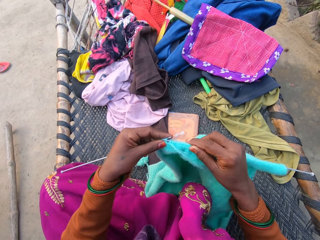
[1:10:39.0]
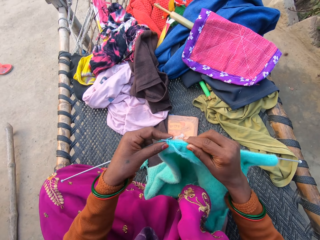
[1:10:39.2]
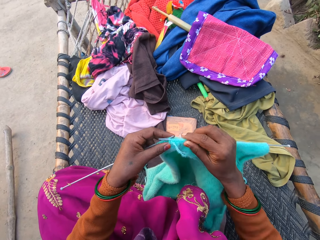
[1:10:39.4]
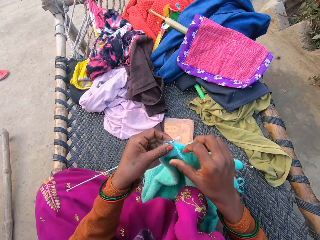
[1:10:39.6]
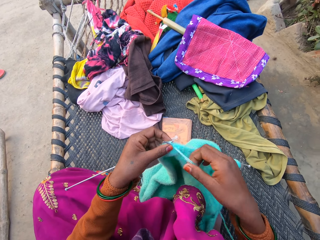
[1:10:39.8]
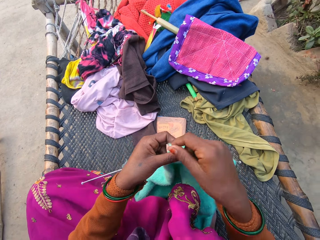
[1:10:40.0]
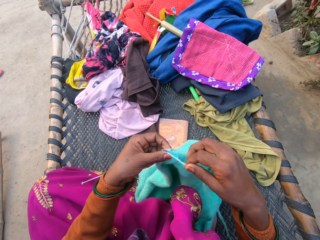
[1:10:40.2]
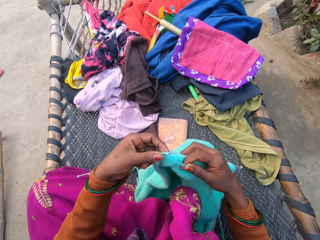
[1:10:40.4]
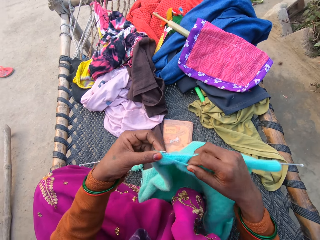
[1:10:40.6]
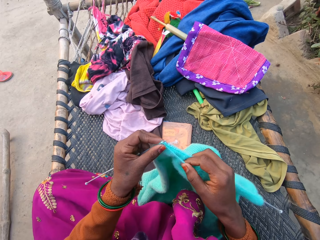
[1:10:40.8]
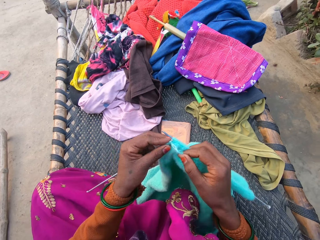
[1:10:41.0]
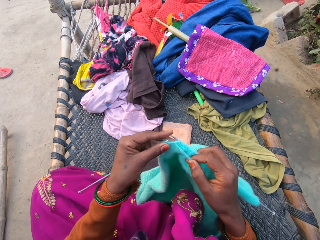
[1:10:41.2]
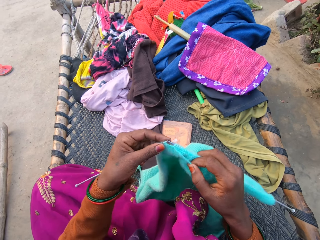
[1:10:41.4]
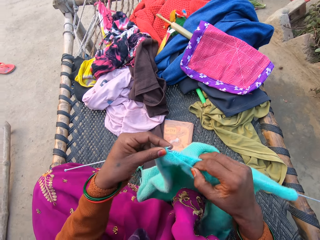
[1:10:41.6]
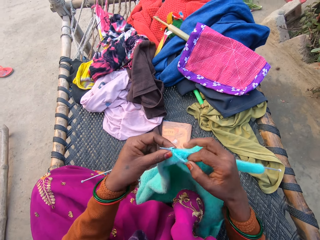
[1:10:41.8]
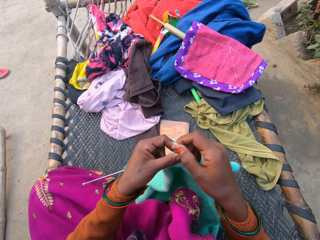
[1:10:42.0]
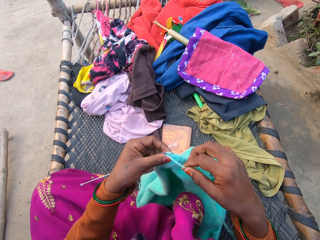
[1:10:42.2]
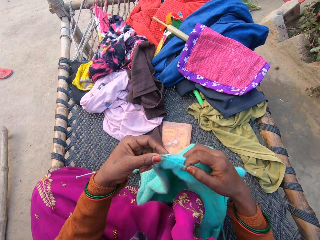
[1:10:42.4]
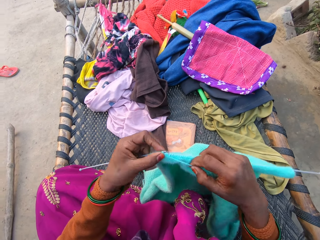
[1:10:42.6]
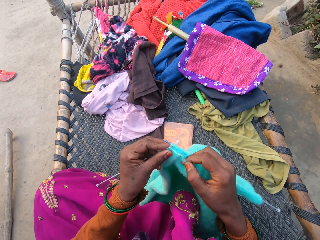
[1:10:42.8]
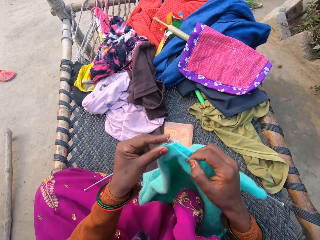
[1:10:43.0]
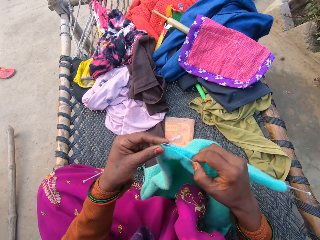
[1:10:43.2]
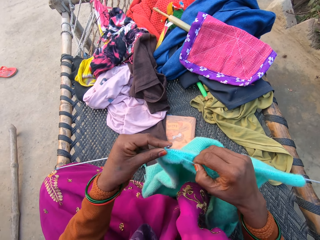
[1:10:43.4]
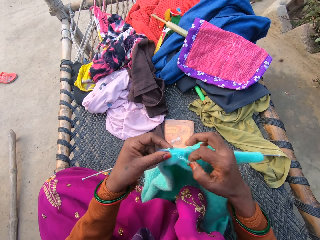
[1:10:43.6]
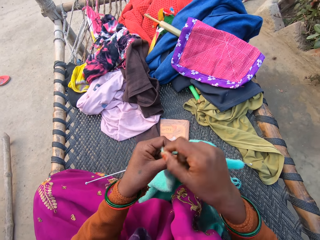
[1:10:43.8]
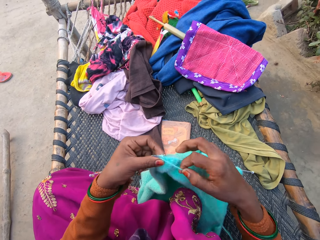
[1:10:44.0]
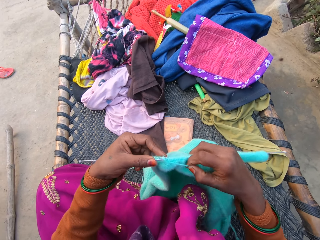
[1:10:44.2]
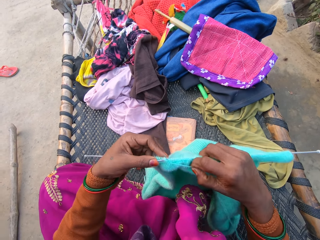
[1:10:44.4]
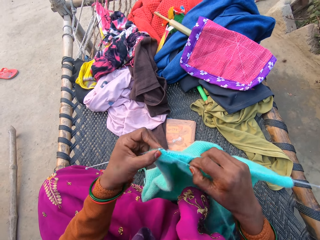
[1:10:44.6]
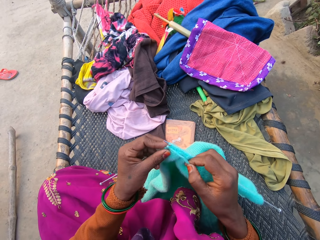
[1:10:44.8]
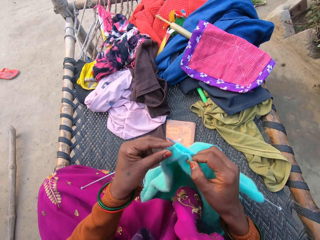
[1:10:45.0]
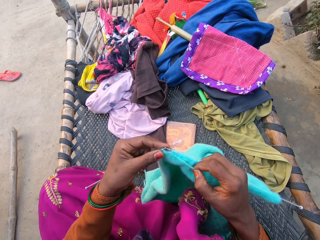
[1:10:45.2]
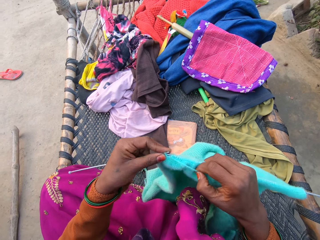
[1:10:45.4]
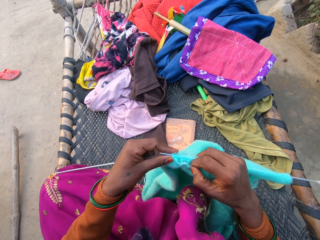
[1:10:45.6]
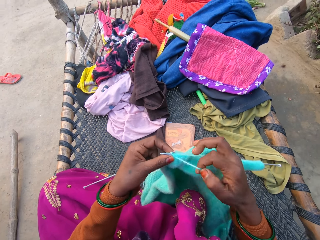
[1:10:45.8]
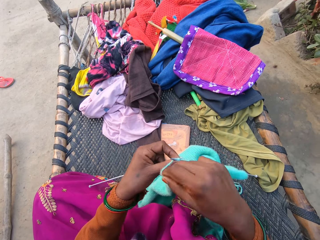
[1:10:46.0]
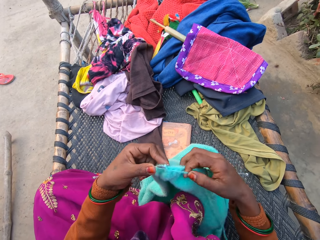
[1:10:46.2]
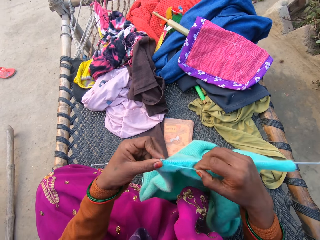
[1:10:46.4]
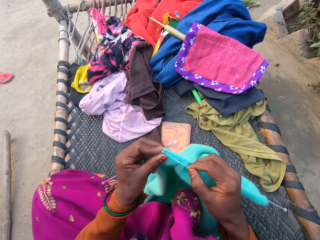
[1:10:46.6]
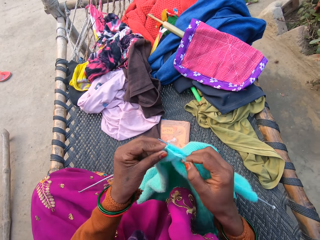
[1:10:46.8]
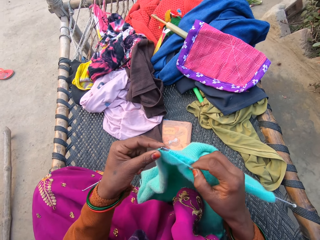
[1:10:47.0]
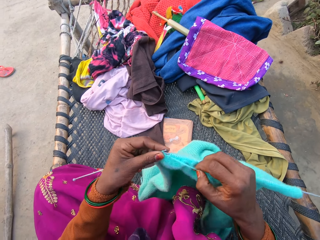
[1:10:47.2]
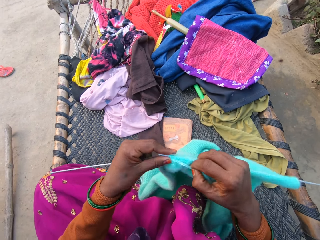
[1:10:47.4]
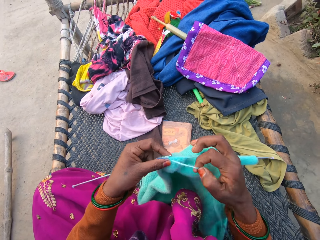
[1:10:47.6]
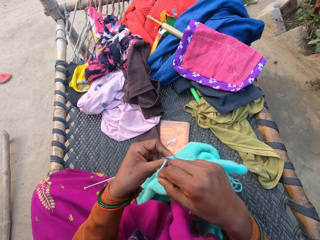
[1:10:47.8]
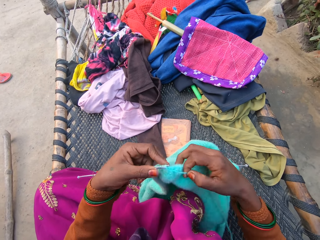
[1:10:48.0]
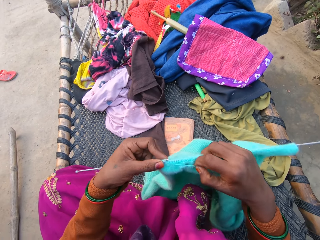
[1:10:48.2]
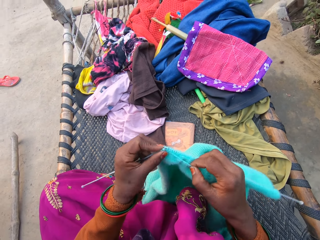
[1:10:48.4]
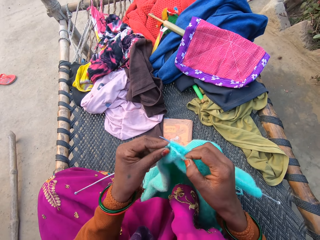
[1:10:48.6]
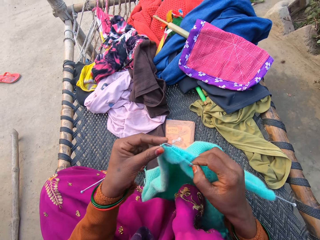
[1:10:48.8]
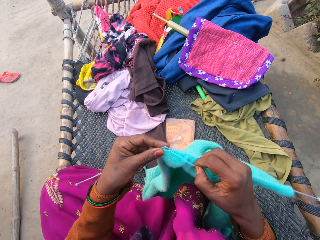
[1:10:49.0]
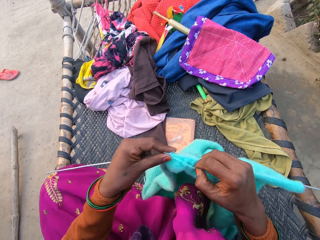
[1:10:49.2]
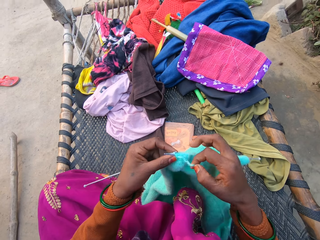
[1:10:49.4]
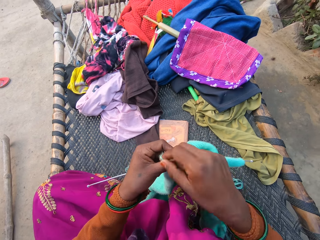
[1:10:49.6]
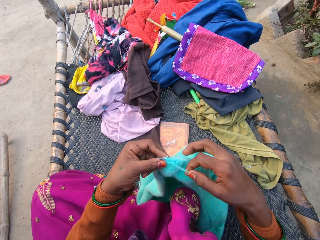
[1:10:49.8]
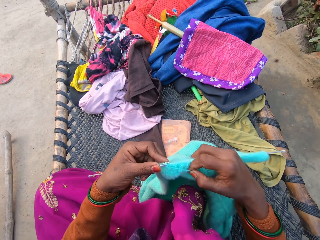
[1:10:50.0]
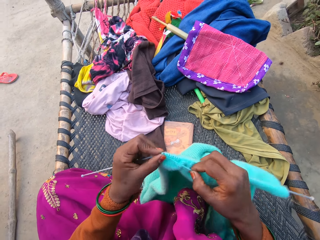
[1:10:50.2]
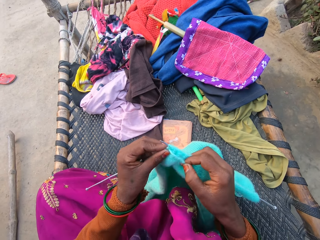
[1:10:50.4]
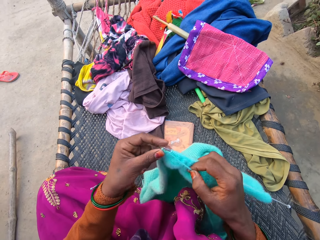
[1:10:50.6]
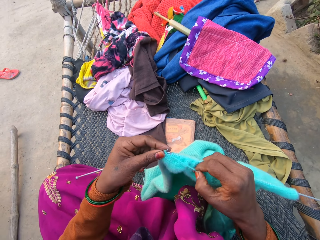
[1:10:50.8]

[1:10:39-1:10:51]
The camera wearer knits the sweater with the pair of knitting needles and wool in both hands.

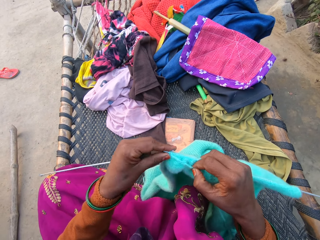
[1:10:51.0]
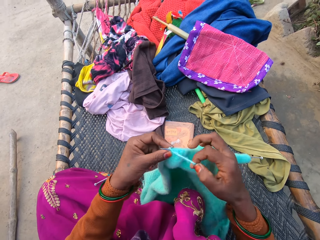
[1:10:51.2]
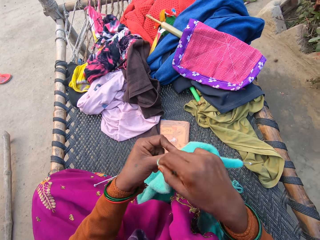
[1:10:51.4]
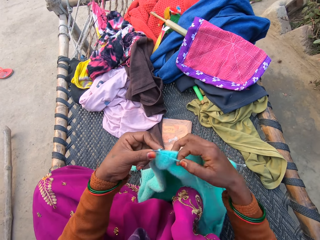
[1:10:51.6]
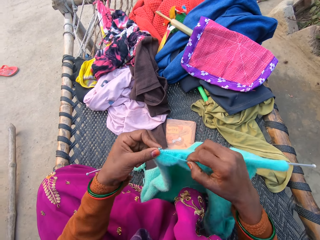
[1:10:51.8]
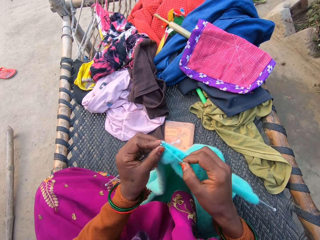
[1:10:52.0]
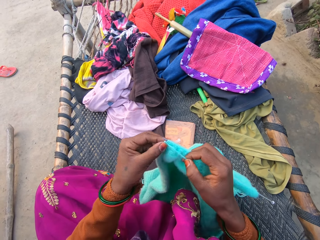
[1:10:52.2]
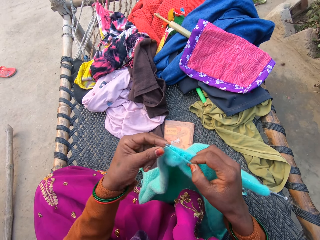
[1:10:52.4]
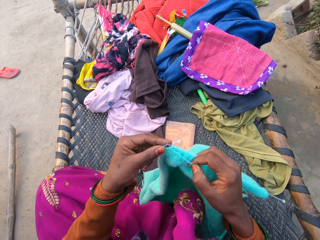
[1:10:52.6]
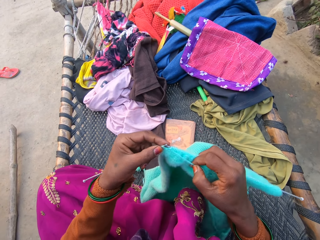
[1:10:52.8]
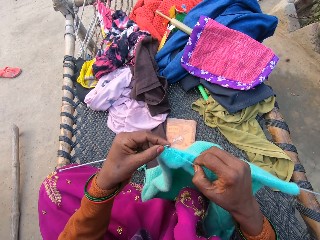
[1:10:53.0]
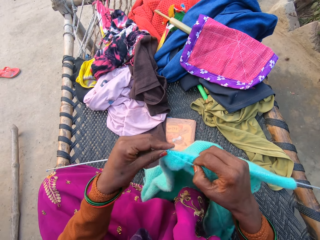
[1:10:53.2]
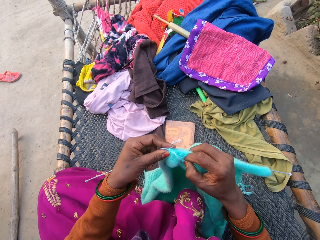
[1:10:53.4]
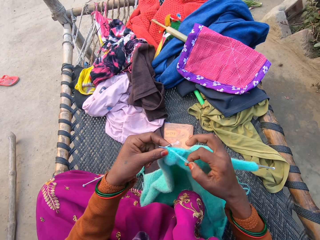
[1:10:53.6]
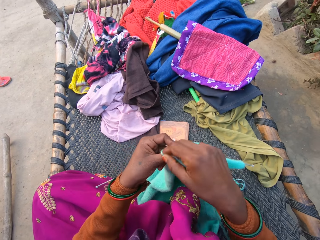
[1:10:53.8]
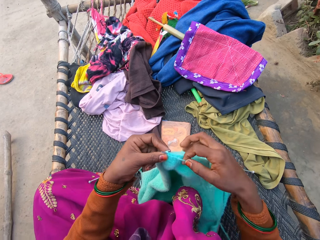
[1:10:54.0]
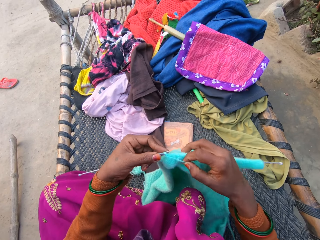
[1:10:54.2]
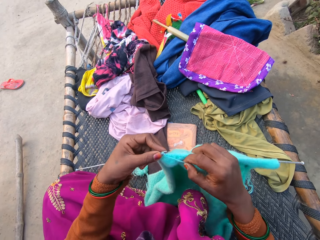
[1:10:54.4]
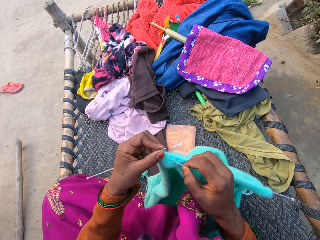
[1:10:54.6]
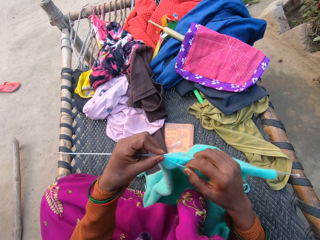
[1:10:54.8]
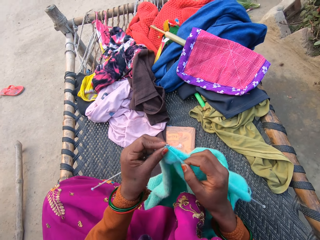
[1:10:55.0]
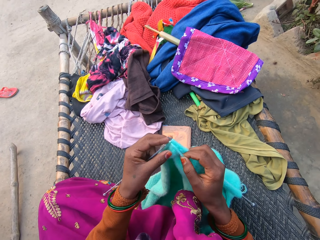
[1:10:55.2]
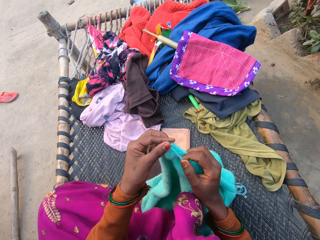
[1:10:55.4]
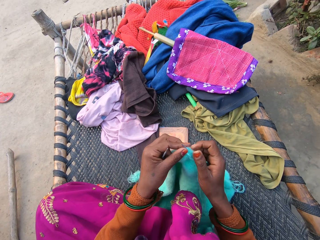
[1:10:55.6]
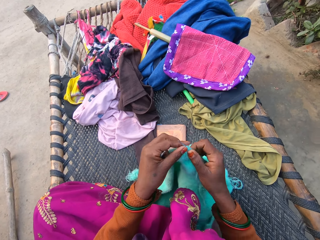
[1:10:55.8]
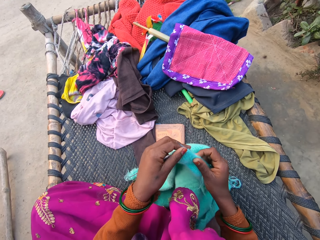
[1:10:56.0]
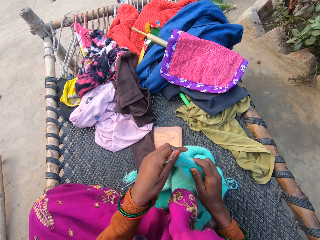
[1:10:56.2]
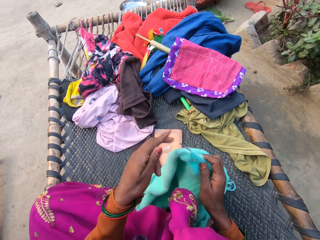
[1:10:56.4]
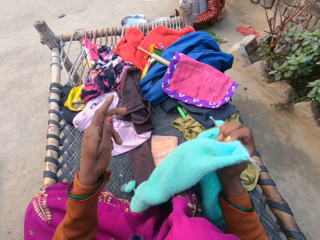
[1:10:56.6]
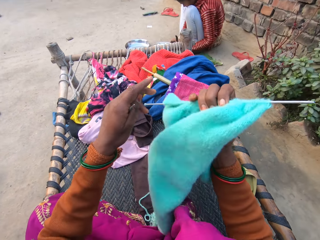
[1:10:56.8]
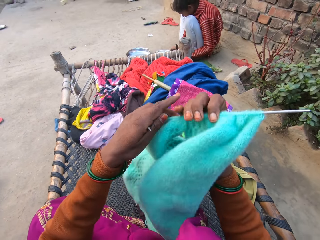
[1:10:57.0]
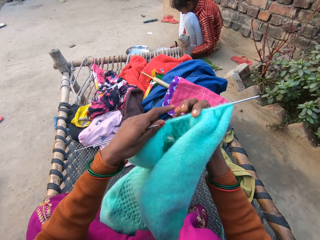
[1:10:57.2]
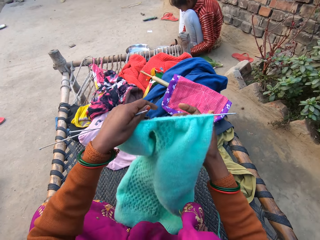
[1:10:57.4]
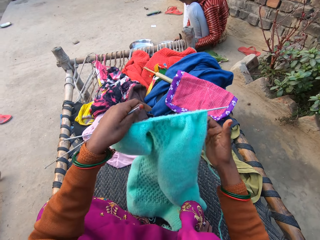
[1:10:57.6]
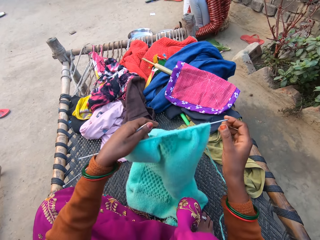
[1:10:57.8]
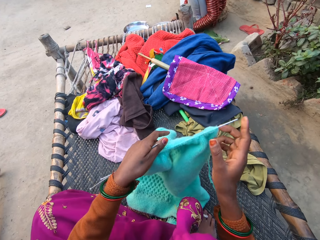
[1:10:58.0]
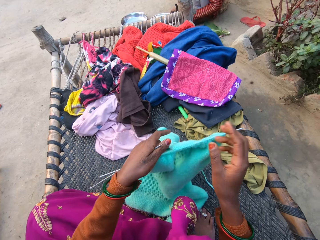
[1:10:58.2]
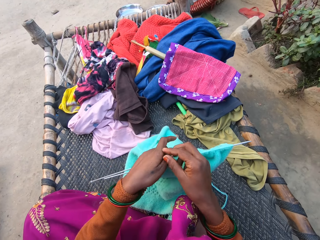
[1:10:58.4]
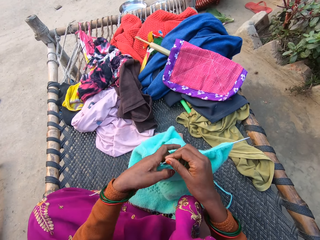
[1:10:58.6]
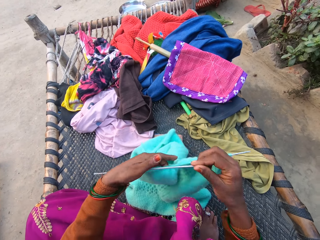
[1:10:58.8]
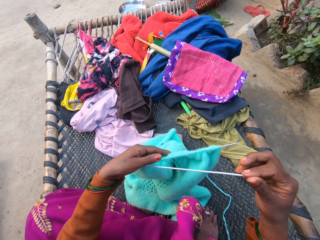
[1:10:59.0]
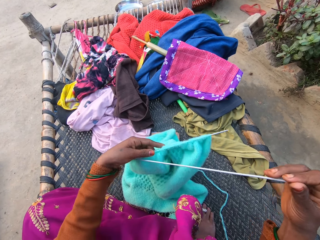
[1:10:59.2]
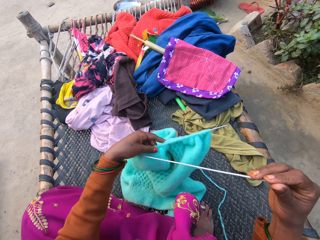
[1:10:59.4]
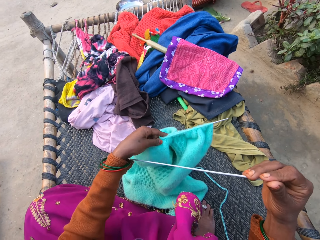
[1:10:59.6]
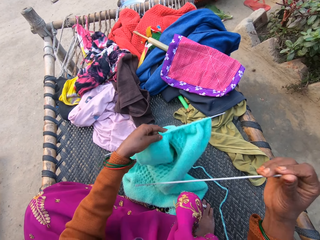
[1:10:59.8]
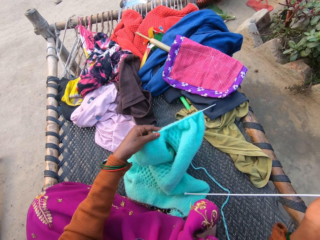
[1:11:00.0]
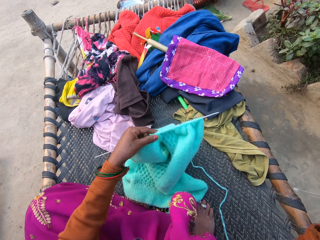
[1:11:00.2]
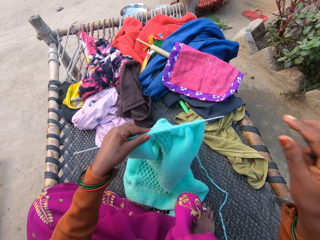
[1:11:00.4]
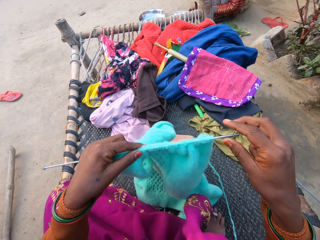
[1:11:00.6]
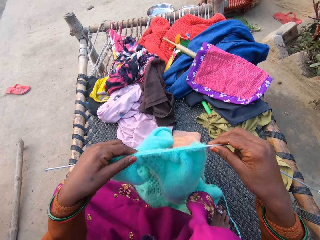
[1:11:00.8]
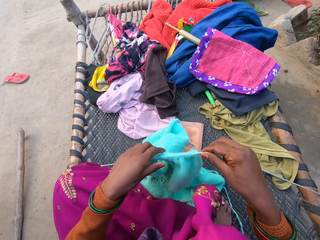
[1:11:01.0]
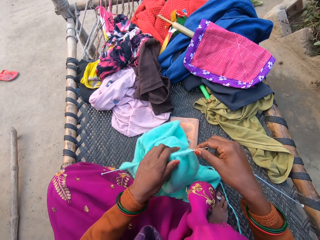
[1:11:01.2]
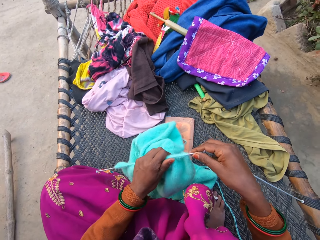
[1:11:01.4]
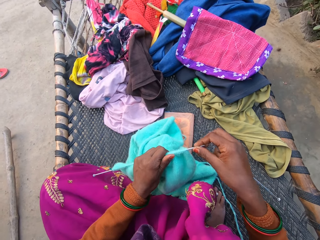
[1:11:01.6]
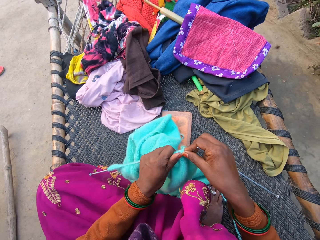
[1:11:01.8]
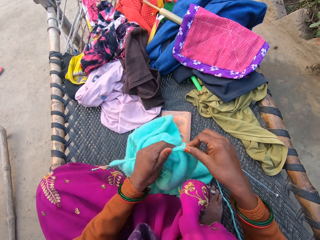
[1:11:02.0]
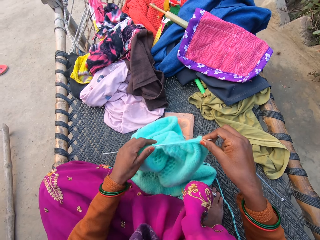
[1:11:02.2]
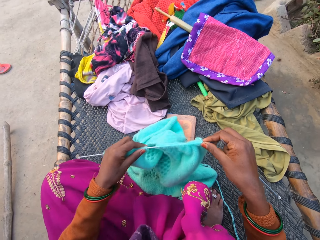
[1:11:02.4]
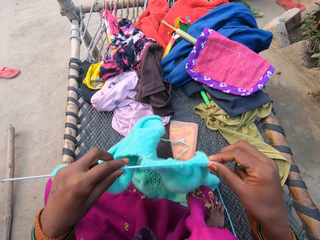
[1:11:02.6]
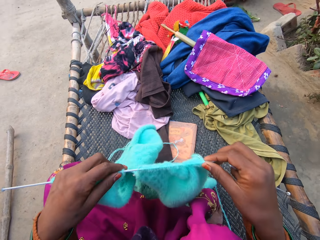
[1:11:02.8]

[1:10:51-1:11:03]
The camera wearer adjusts the sweater in both hands. They lift a fabric, lower the fabric, hold a crochet, lift the fabric and lower the fabric.
